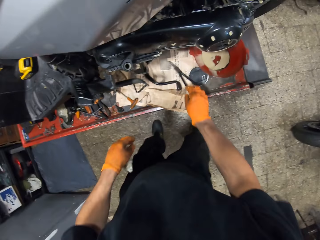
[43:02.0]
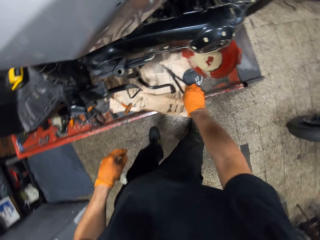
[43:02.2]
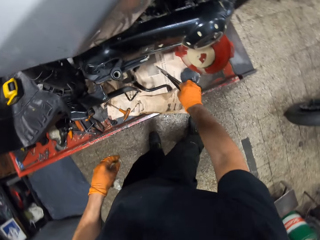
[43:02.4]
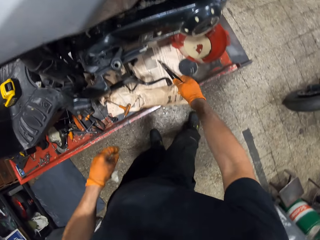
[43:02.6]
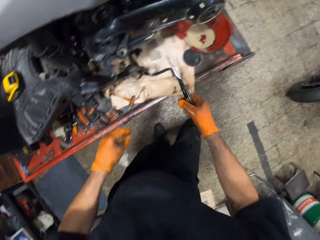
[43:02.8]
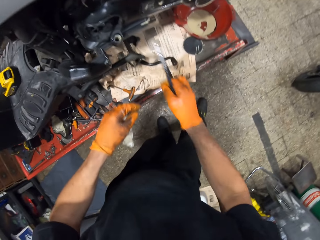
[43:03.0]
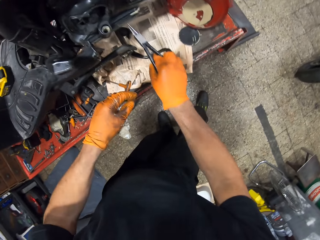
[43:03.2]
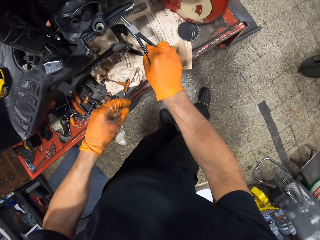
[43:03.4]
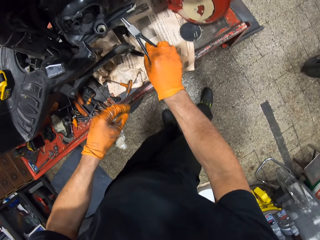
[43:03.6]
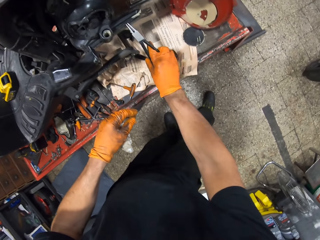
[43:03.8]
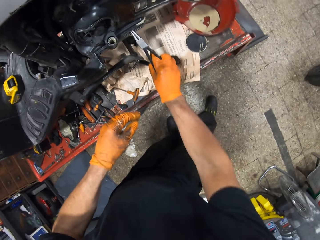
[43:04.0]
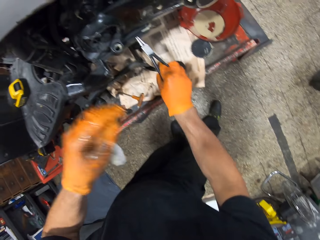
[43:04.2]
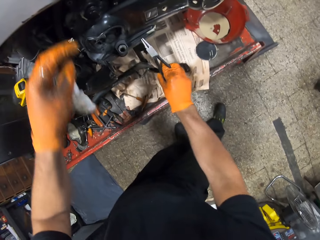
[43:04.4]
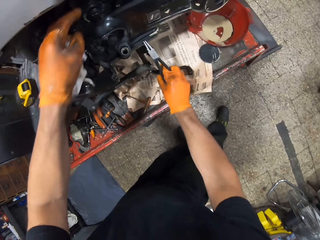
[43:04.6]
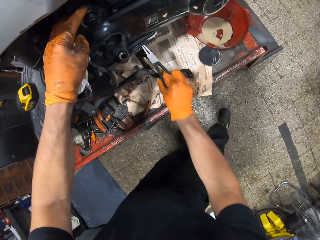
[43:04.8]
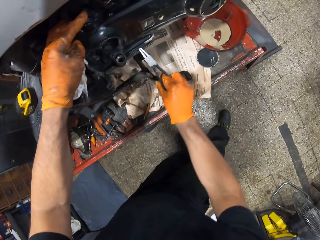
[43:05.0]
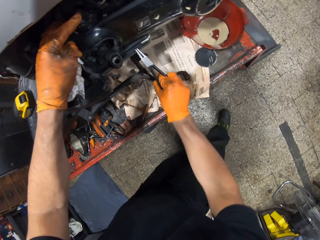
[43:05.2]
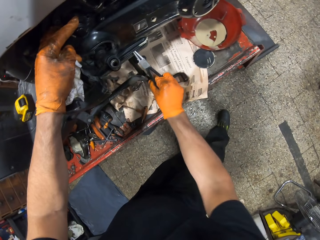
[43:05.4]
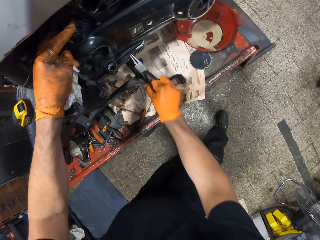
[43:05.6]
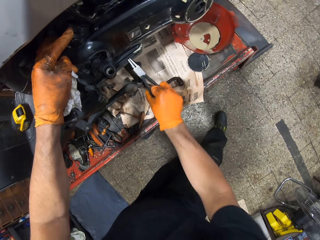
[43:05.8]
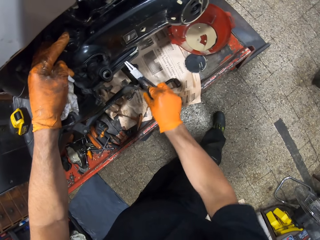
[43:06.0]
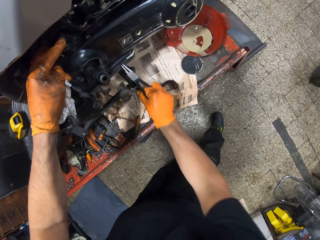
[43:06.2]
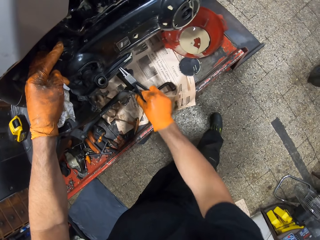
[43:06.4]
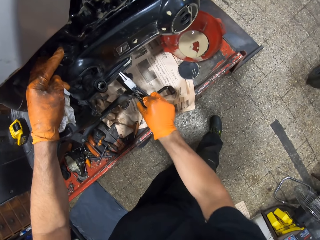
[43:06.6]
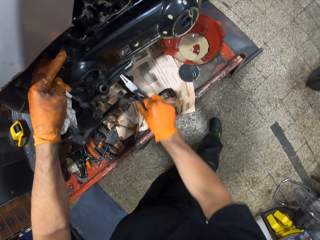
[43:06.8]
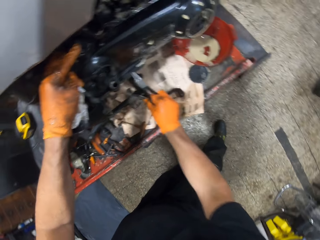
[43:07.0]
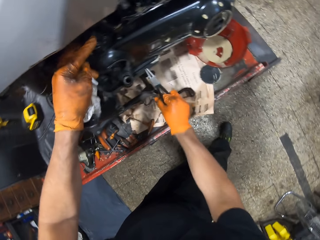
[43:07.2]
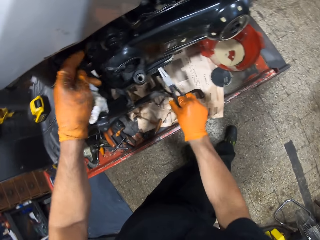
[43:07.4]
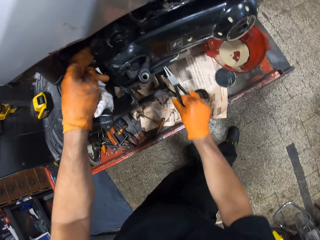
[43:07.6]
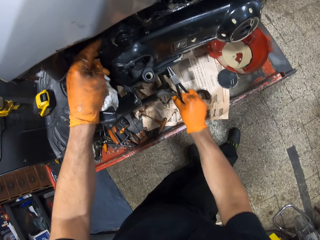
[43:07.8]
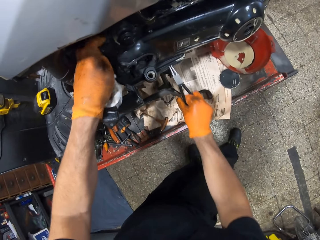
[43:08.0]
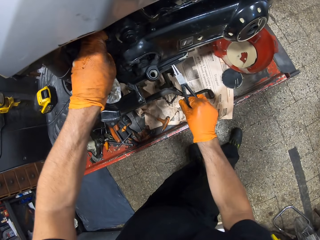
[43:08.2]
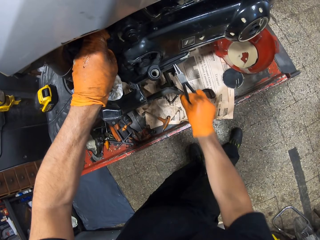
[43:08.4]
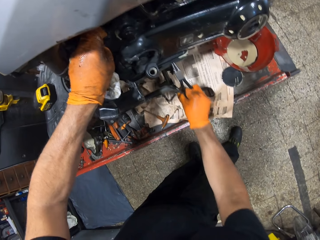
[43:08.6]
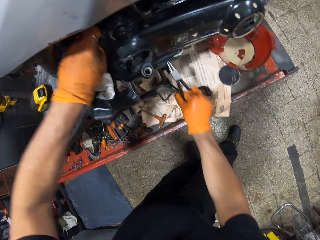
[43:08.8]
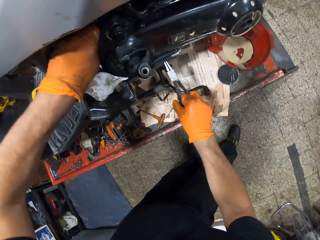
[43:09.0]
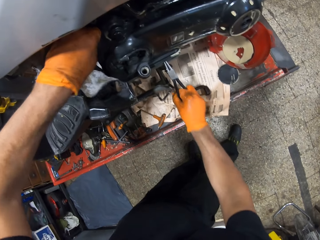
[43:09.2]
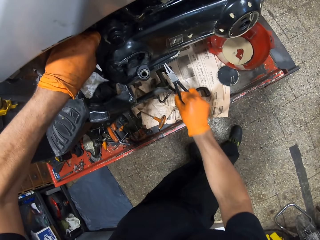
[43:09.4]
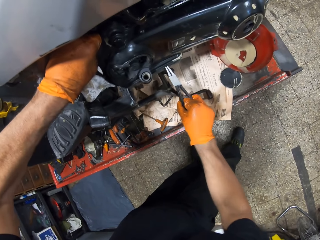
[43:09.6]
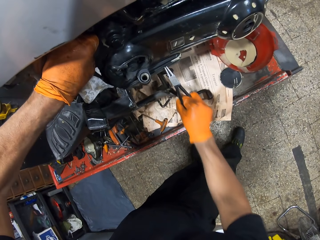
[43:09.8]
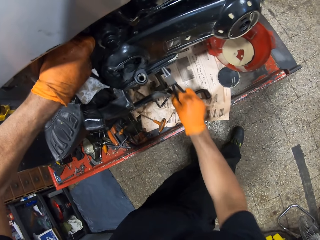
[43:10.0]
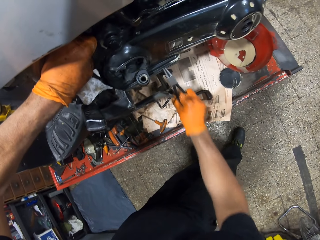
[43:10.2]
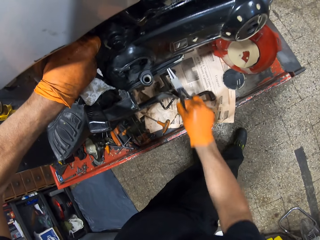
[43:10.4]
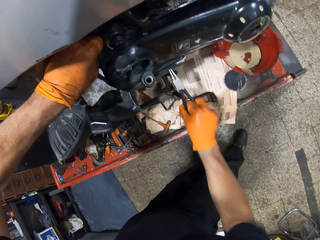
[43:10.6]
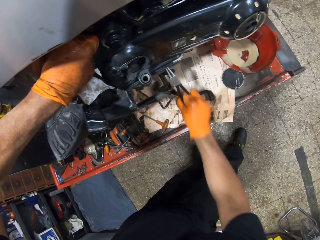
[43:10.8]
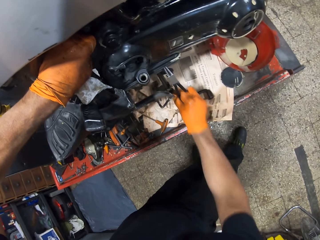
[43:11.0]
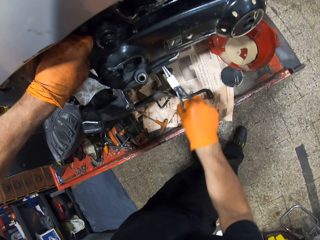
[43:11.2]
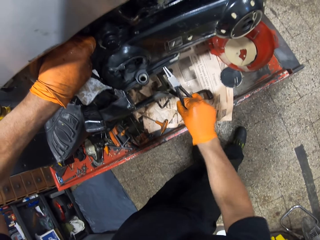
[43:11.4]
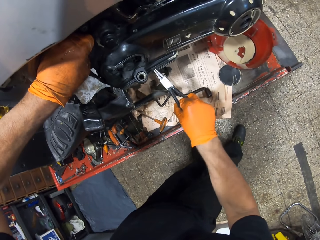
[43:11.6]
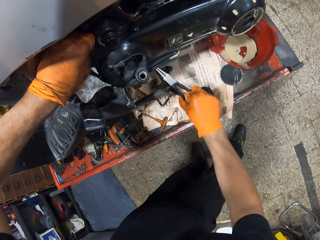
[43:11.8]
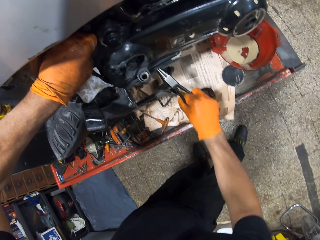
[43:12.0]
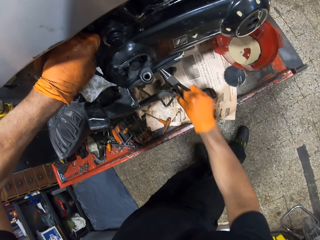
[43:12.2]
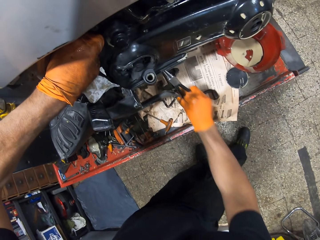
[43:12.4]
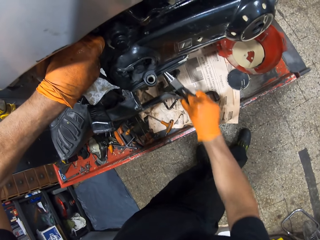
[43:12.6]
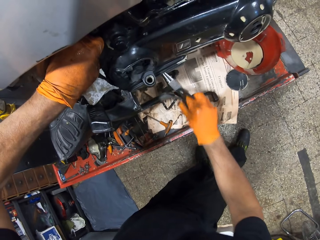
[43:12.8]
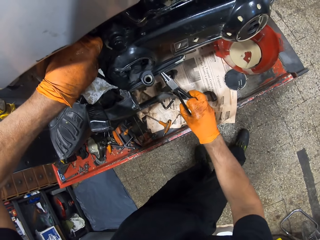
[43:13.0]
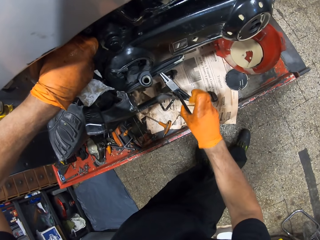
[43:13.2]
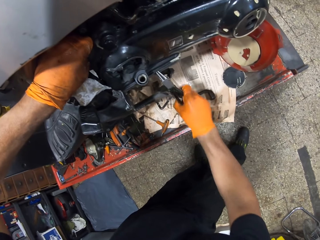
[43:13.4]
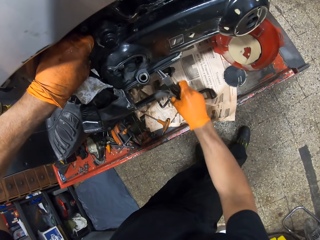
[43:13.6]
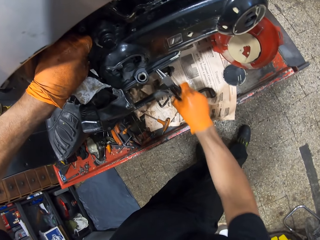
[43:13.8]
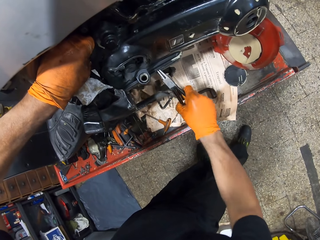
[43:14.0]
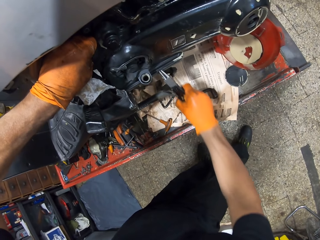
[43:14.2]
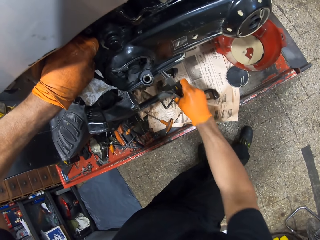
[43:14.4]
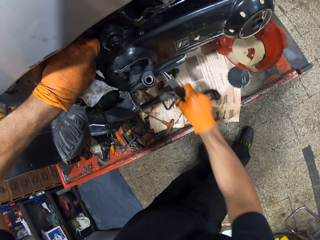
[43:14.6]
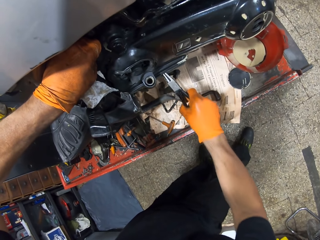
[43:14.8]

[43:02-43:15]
The camera wearer picks the spanner or pliers on the workshop lift table with his right hand. He loosens the clutch cover with the spanner in his right hand. He holds the motorbike.

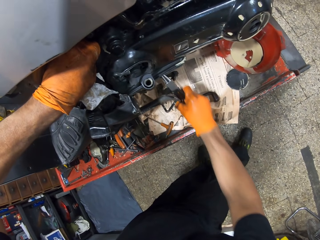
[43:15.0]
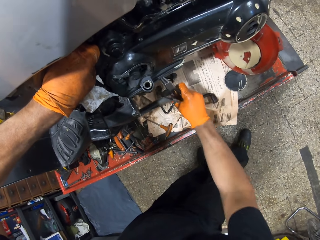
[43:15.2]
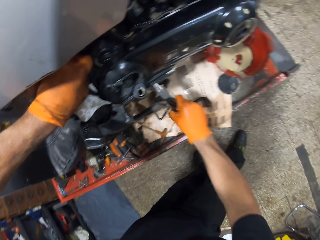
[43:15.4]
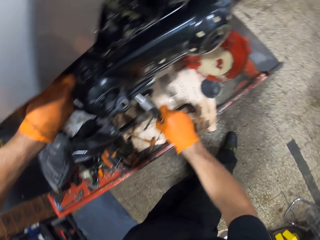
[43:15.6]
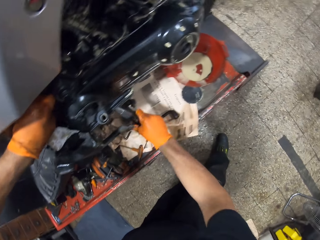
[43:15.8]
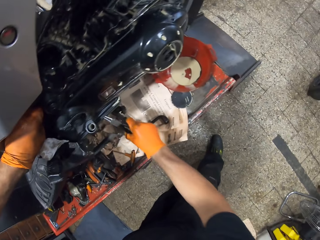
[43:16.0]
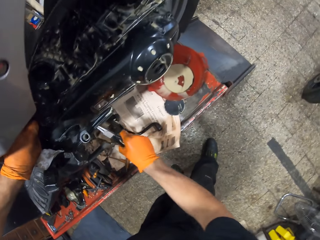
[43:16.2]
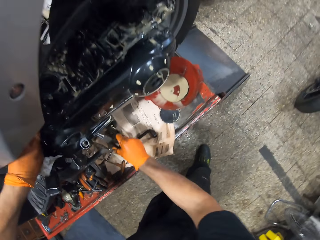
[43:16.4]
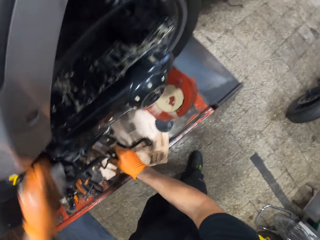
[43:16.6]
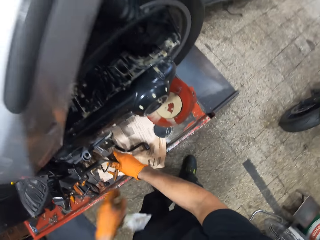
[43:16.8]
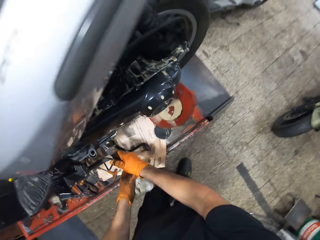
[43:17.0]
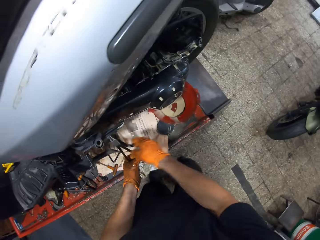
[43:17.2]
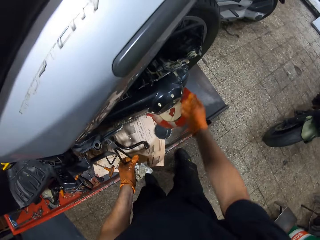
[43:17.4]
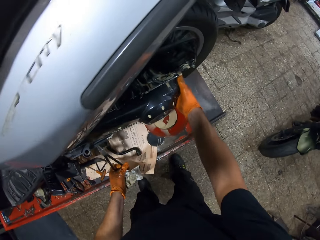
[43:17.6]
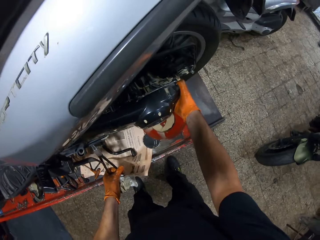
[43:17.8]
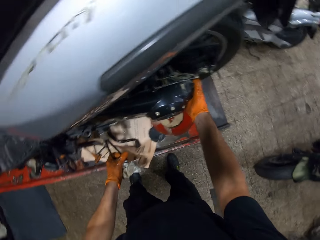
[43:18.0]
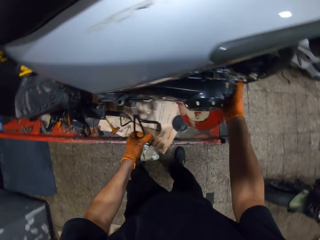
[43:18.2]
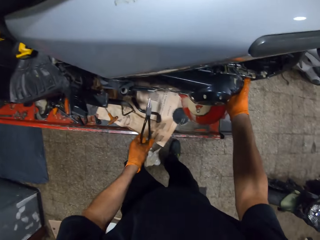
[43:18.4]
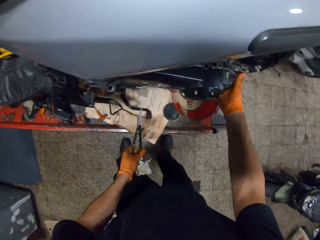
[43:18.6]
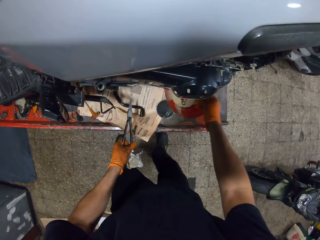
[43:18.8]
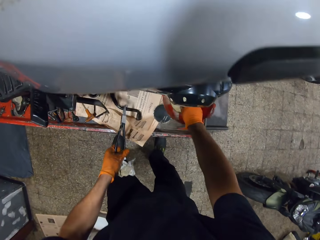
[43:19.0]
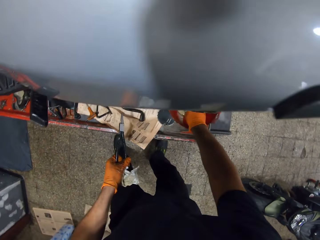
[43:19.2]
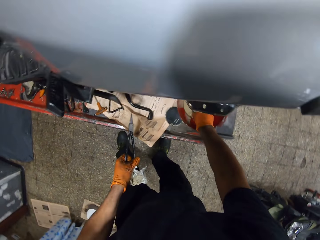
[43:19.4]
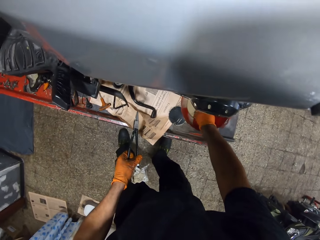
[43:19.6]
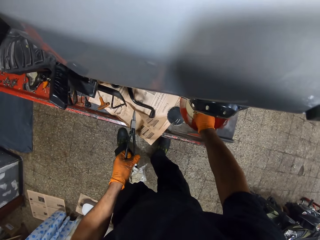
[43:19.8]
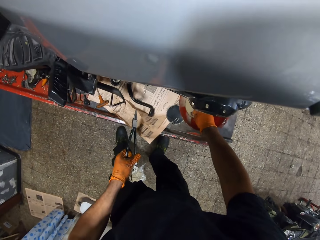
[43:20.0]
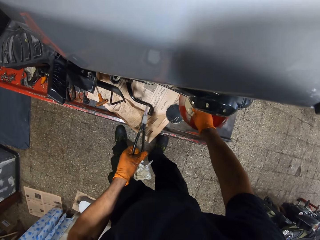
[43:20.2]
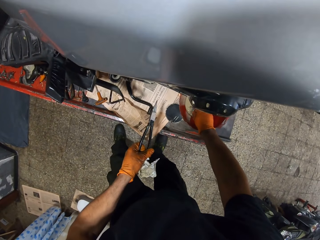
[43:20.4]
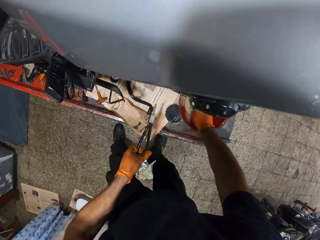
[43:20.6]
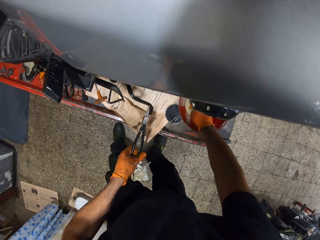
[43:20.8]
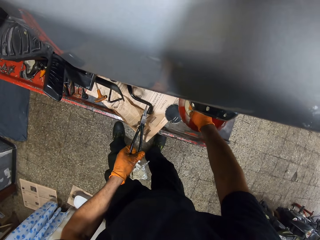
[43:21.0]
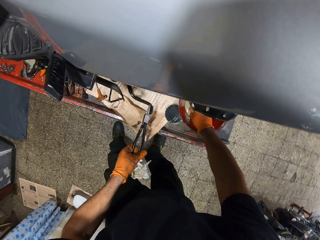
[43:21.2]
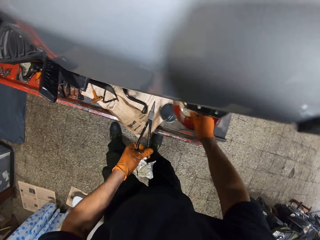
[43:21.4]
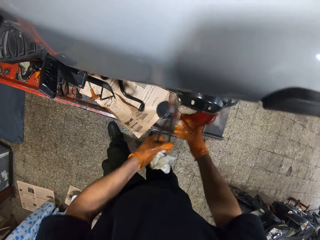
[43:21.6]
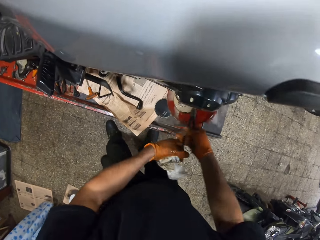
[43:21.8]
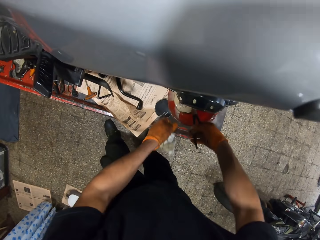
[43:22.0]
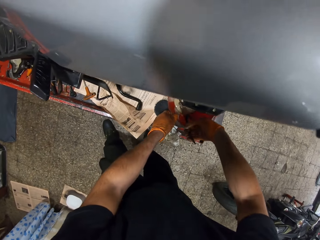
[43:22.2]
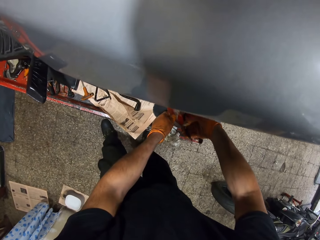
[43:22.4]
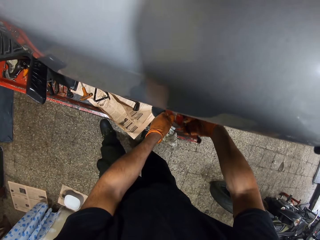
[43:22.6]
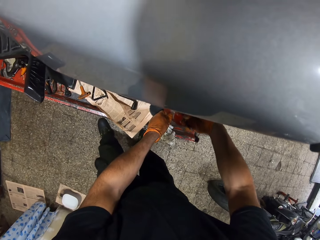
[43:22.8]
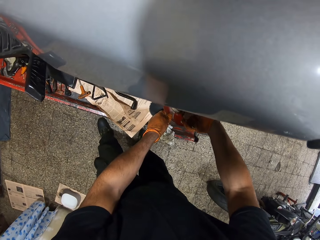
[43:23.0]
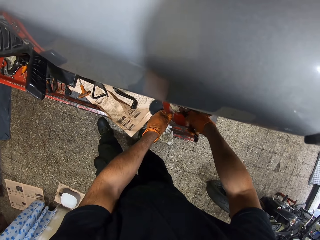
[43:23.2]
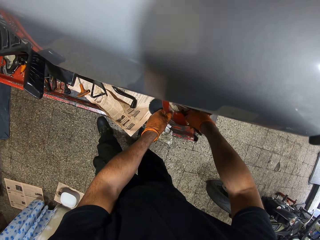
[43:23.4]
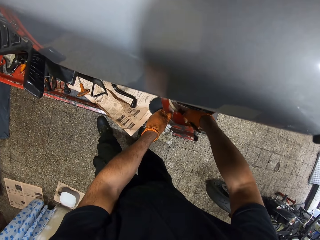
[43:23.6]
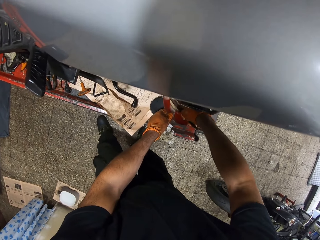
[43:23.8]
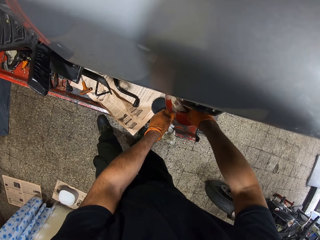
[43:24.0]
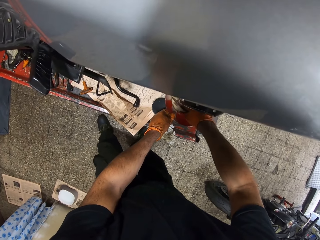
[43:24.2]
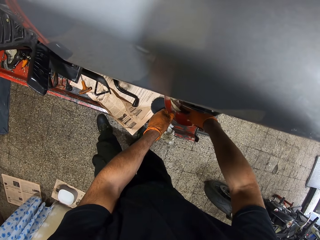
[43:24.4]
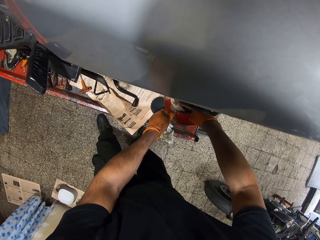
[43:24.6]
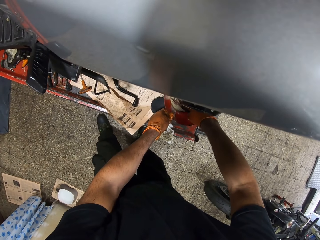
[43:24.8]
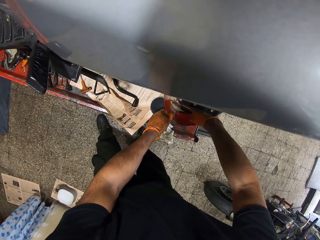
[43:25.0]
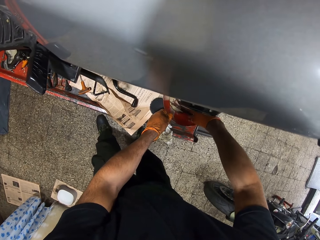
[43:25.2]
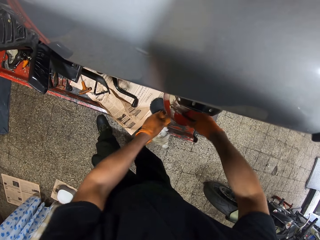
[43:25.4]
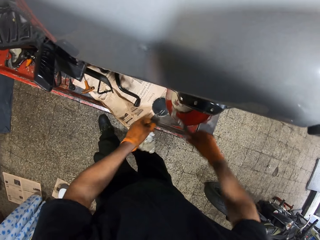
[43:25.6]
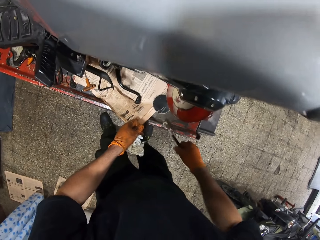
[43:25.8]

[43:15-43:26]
The camera wearer holds something. He pushes out a bolt with the spanner in his right hand to the workshop lift table. He picks the bolt with pliers.
